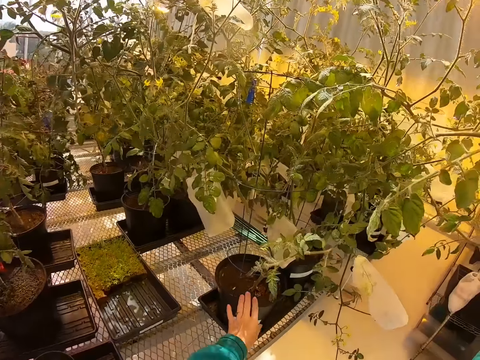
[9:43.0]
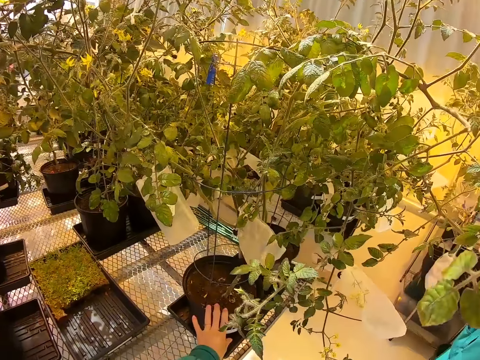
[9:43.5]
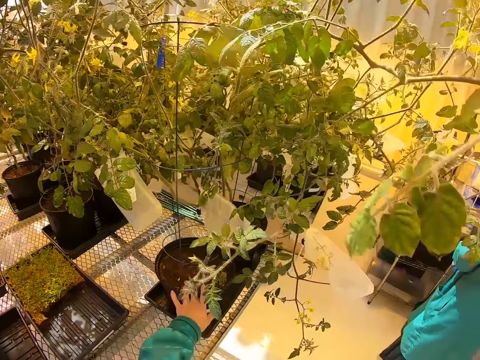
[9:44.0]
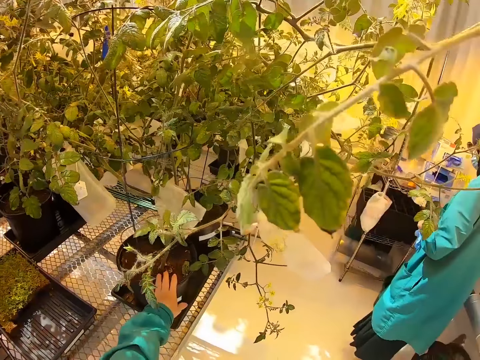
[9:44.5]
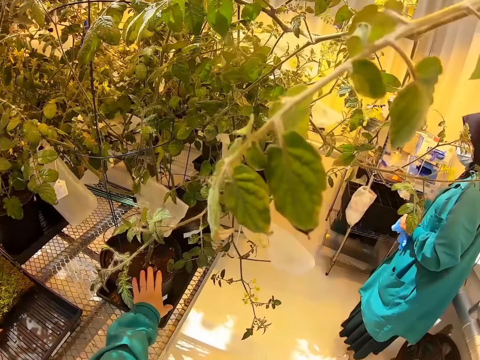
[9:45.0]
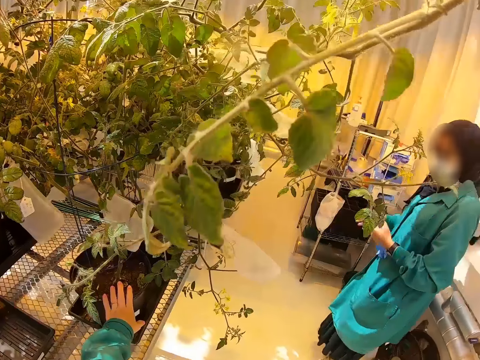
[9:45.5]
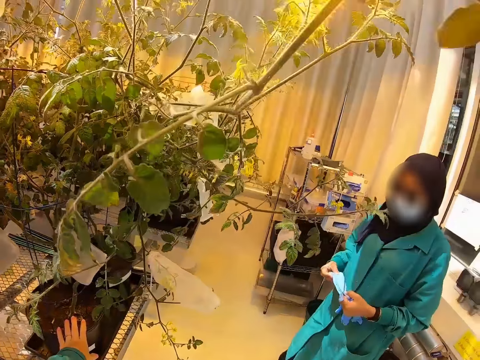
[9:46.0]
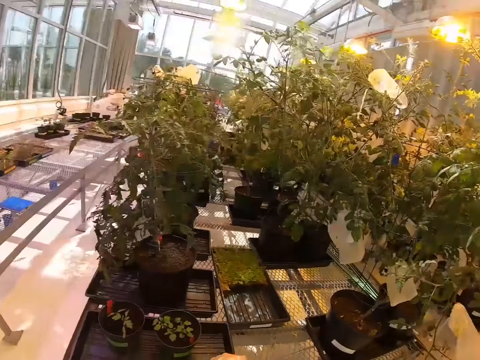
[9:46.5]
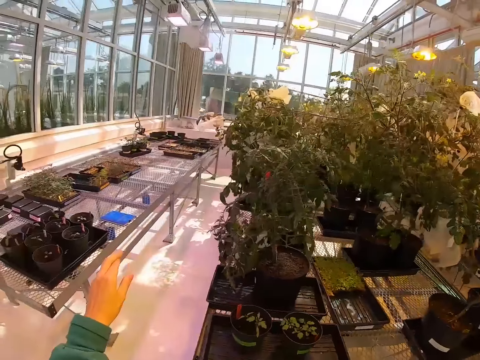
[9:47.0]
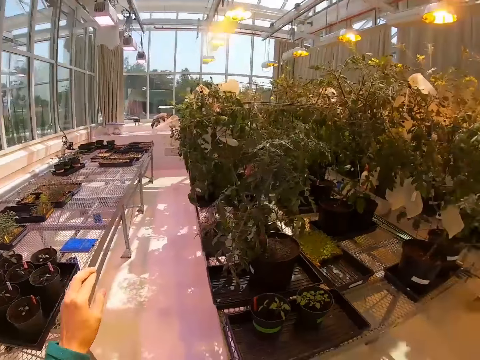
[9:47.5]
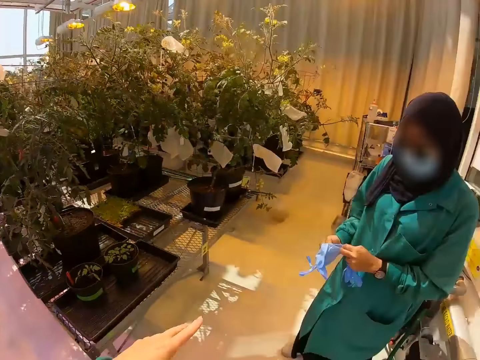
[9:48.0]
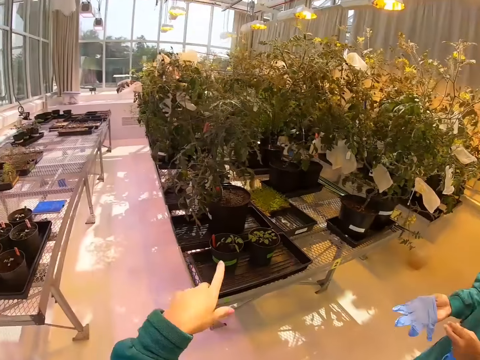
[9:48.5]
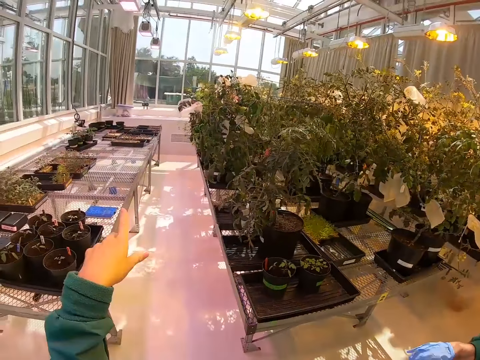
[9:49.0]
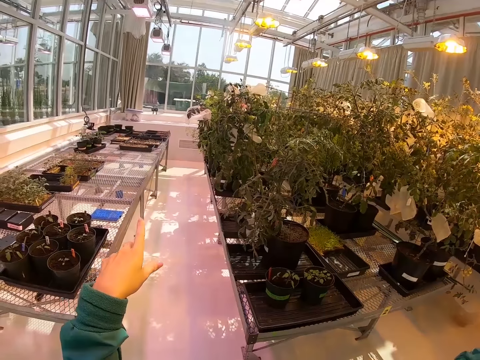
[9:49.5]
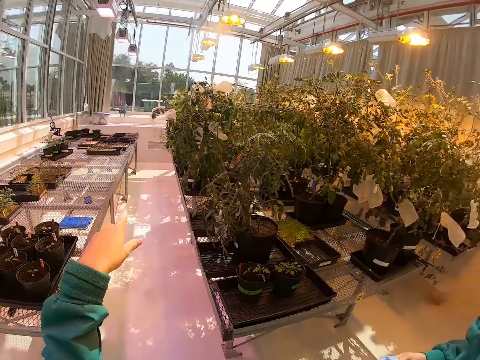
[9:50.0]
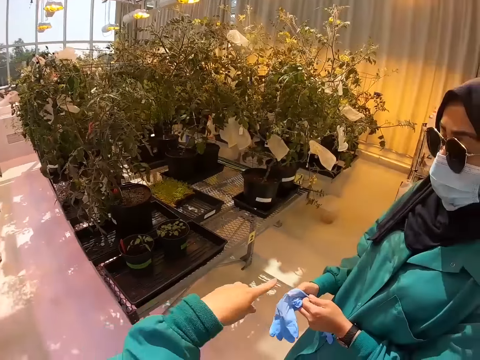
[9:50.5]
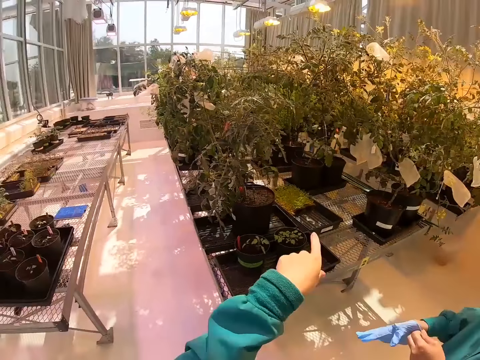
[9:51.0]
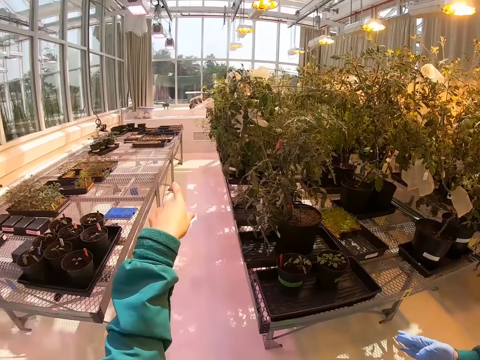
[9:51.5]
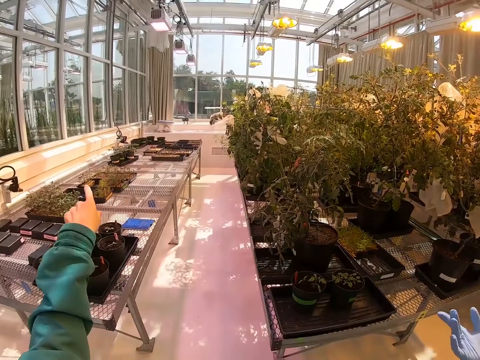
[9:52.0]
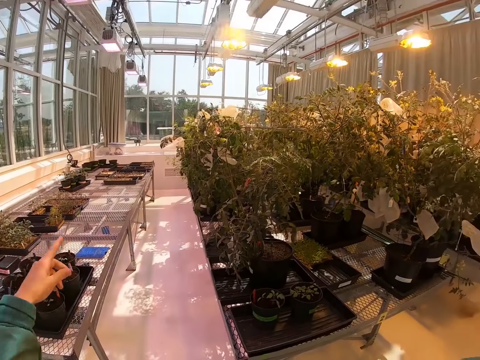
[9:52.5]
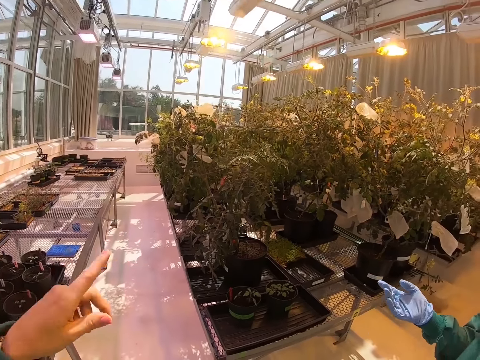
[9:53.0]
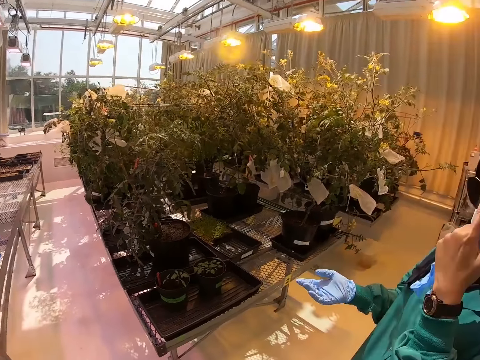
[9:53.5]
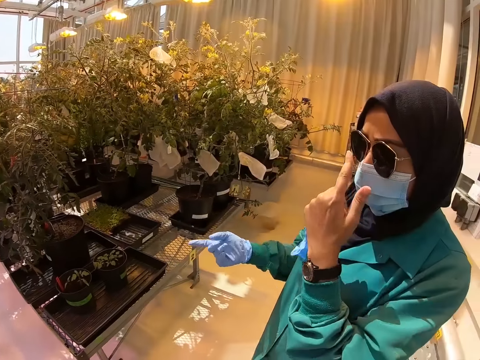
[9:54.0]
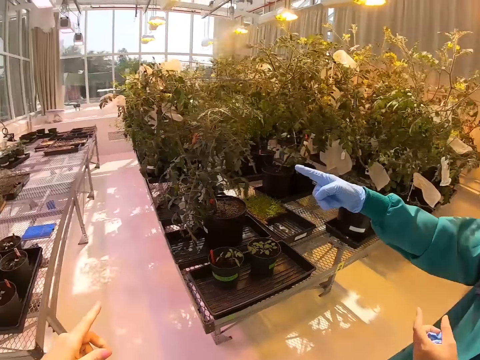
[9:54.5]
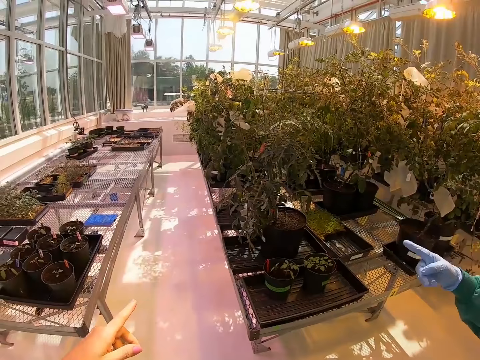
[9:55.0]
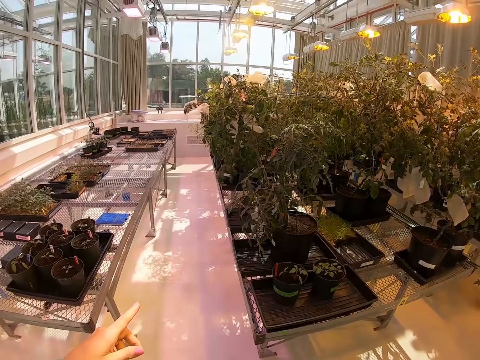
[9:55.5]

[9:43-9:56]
The camera wearer stands on the floor and touches a flower pot. A woman stands on the floor. The camera wearer stands on the floor. They look around the flower room. The woman touches her goggles.

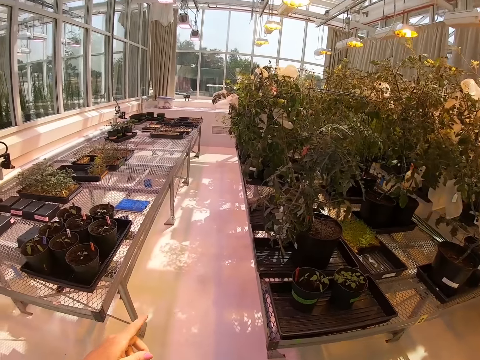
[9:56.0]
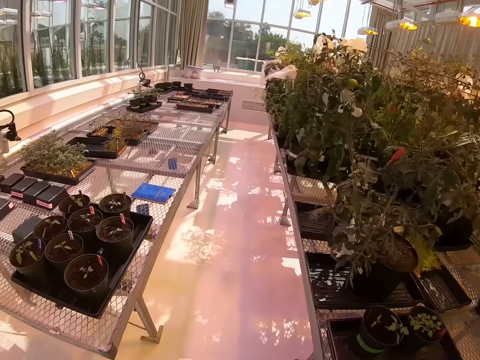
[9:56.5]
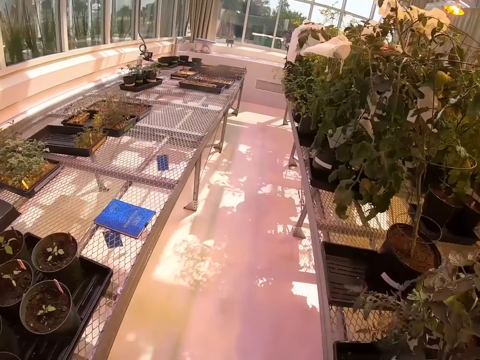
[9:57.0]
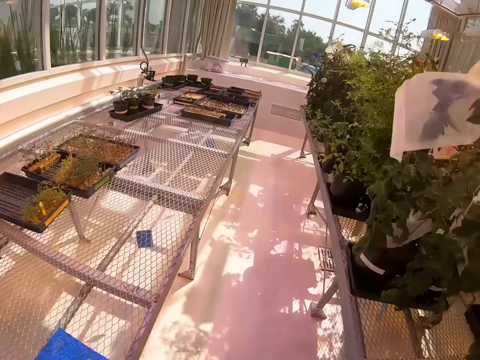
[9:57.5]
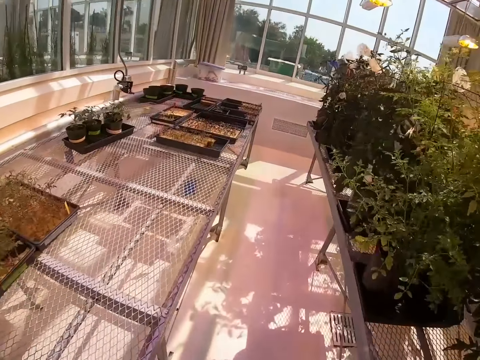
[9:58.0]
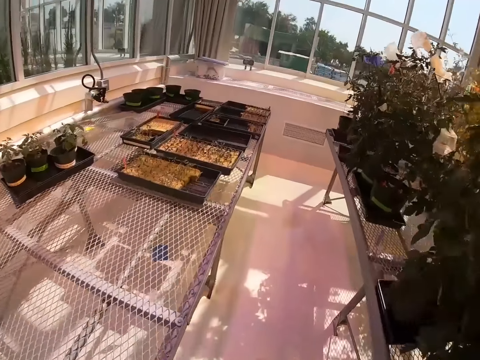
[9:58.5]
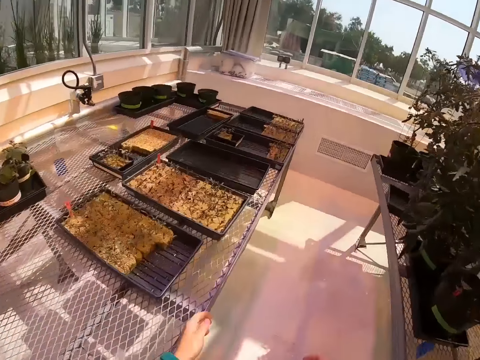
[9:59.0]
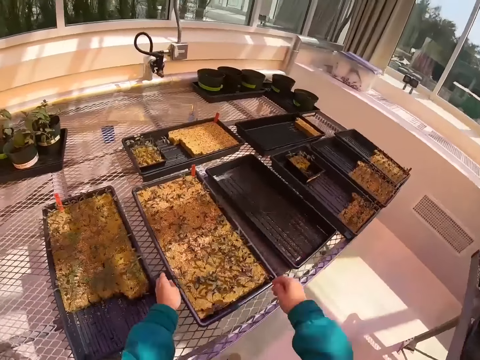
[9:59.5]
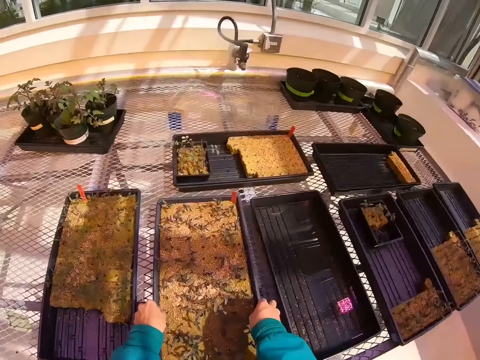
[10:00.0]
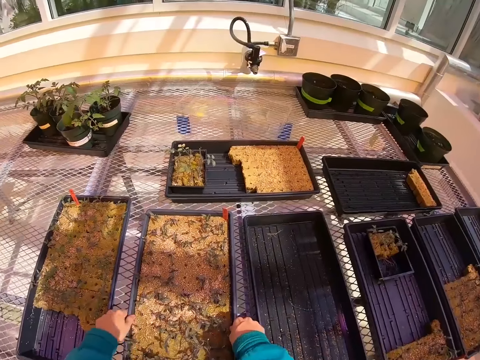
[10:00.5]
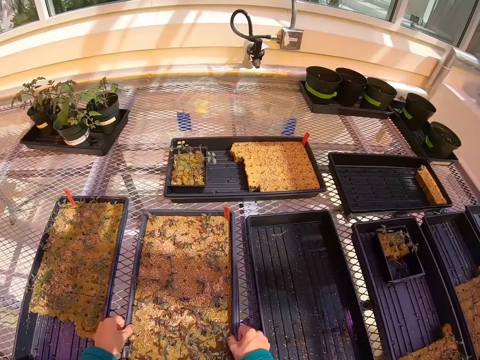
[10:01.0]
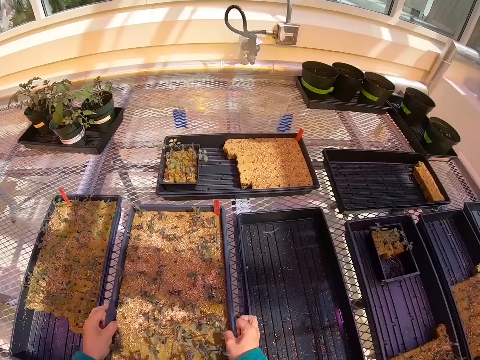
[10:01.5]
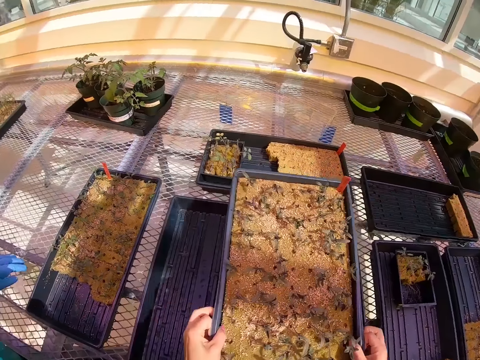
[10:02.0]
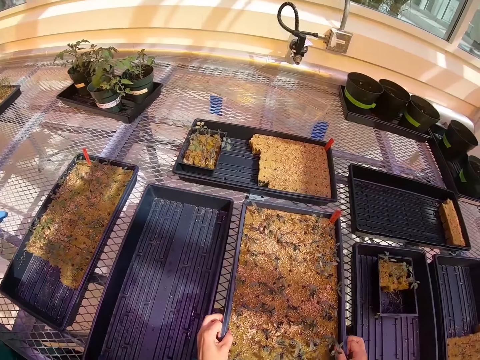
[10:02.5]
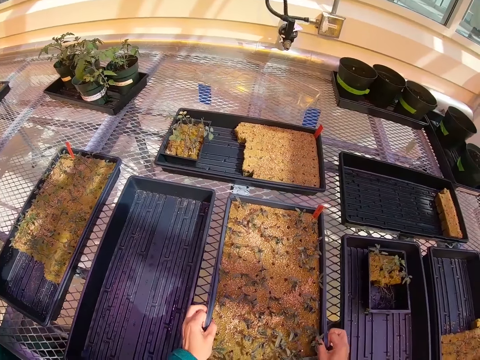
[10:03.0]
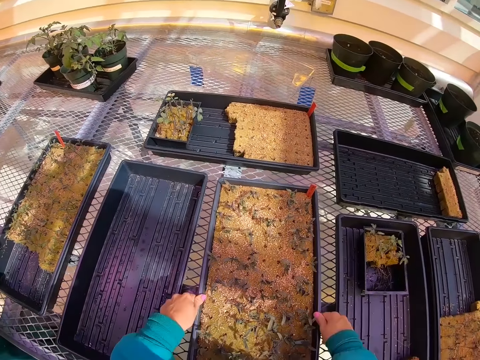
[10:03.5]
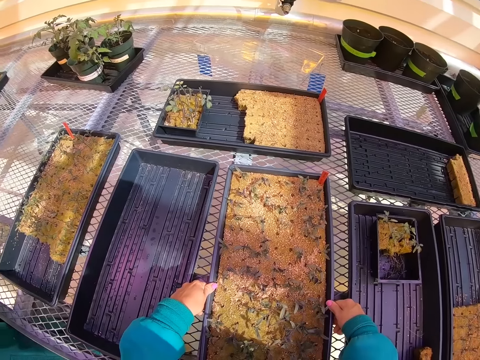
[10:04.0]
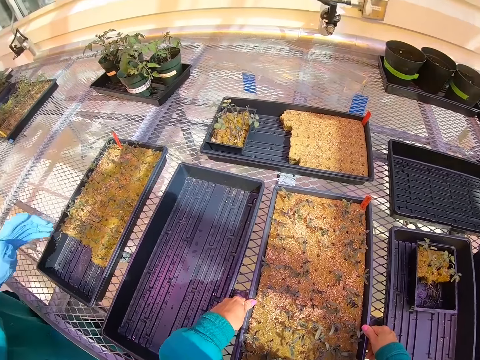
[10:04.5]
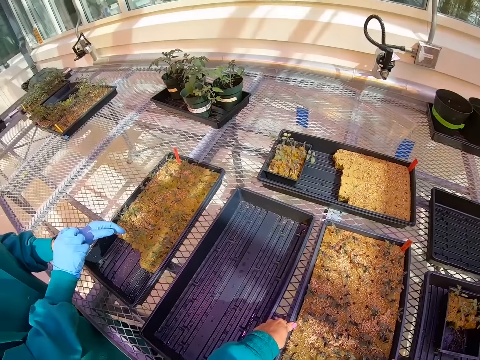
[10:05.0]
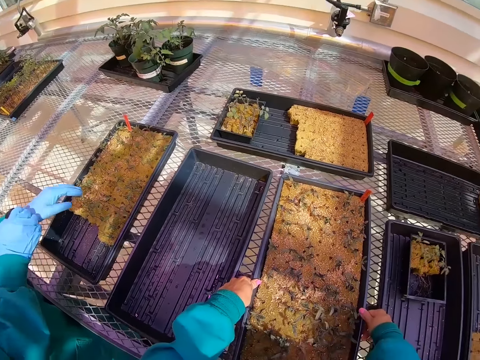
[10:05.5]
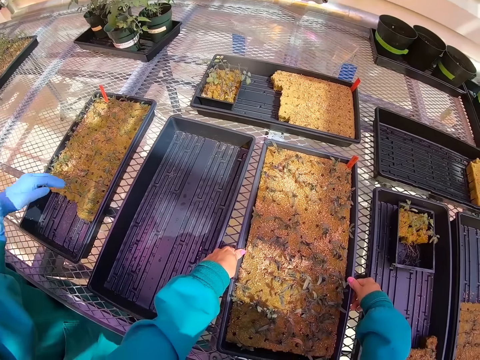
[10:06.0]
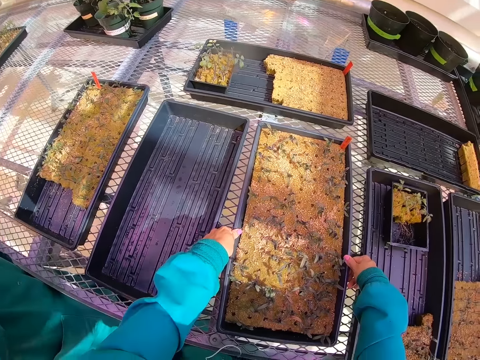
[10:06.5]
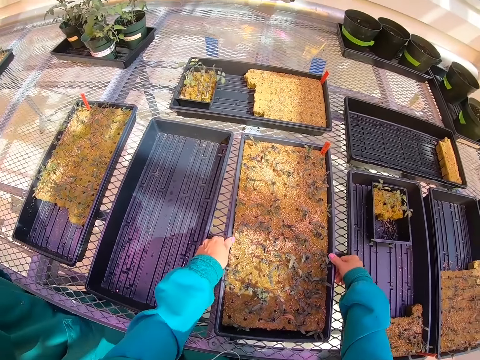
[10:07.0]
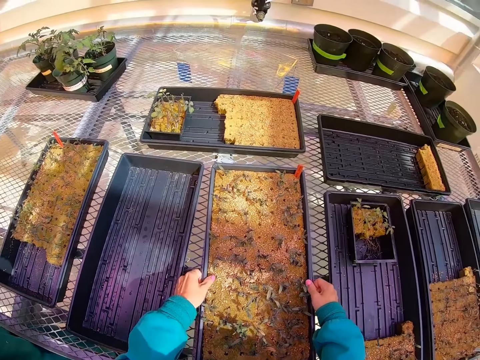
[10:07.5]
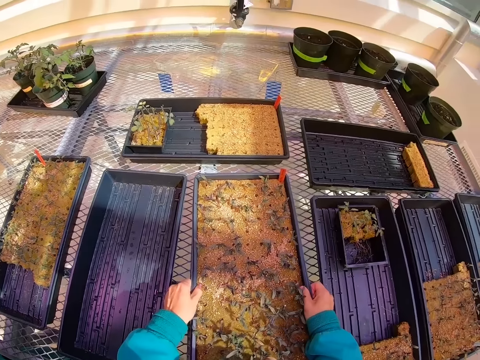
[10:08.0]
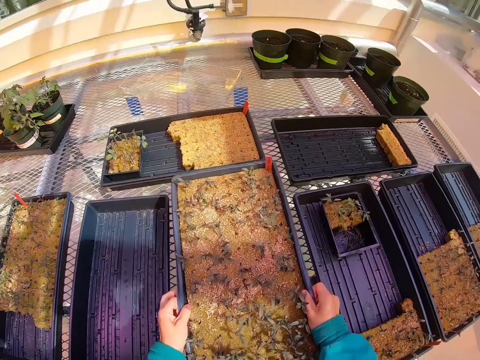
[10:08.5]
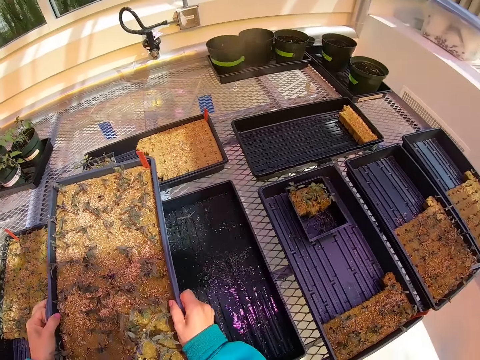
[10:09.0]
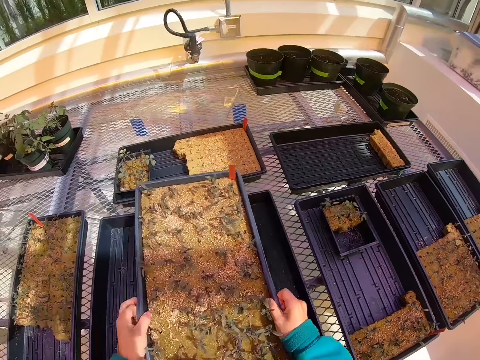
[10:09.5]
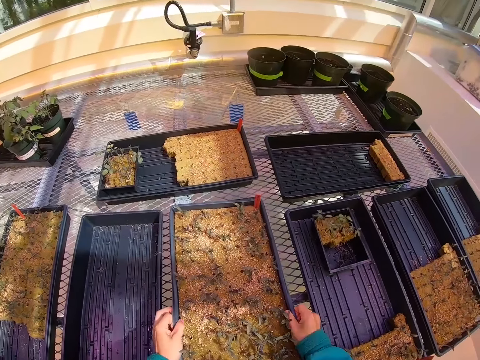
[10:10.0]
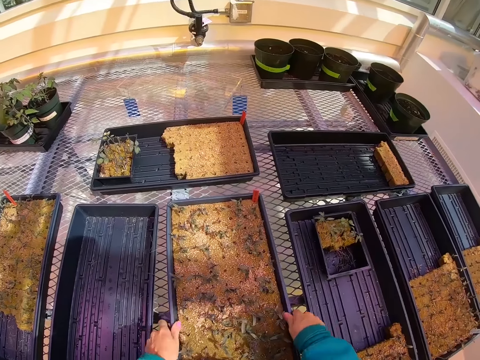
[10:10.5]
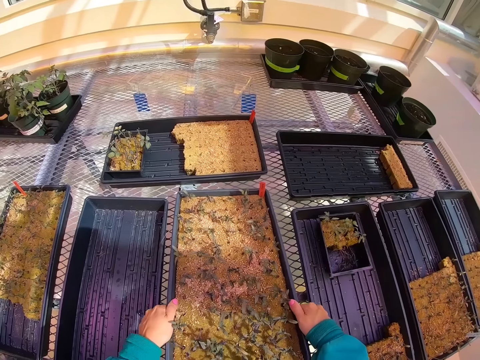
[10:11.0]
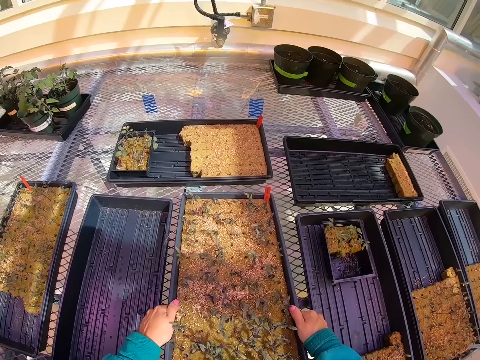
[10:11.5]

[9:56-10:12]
The camera wearer walks around the room. He picks up the plastic tray or plant tray on the greenhouse bench. He puts the tray on the other side. A woman stands on the floor. The woman adjusts gloves on hands. The camera wearer holds the plastic tray with his hands on the greenhouse bench. He puts the plant tray in another plant tray.
